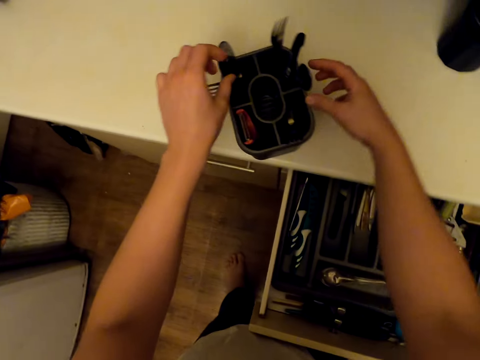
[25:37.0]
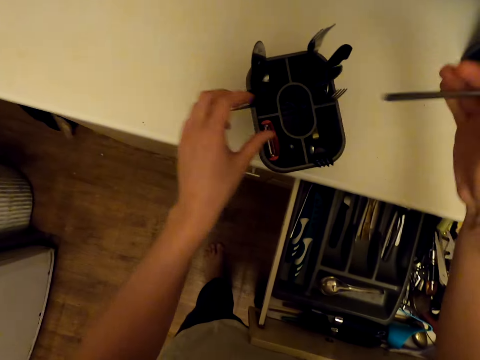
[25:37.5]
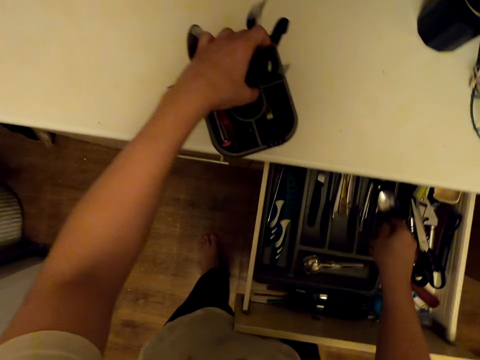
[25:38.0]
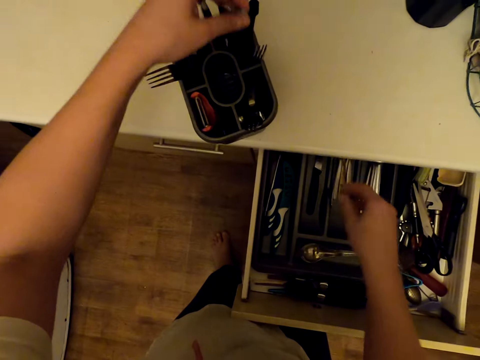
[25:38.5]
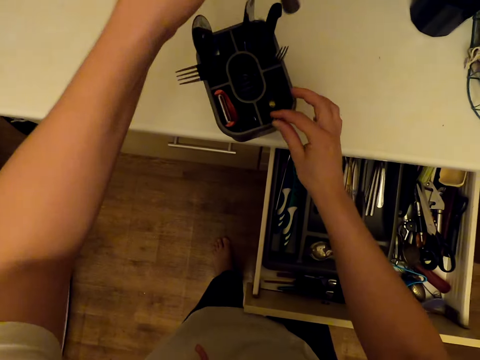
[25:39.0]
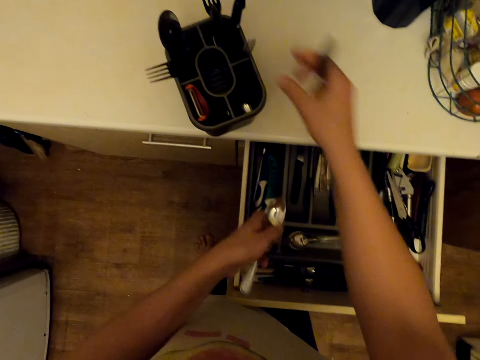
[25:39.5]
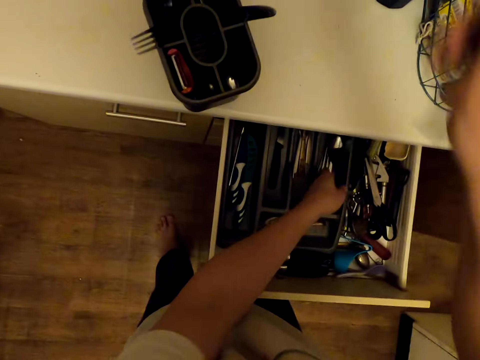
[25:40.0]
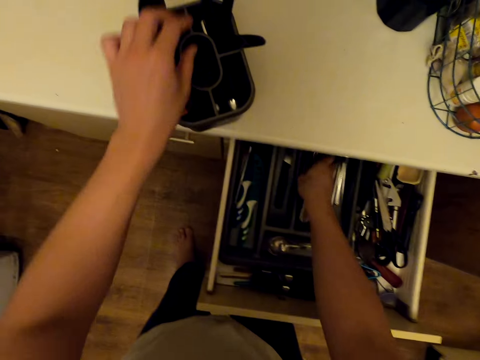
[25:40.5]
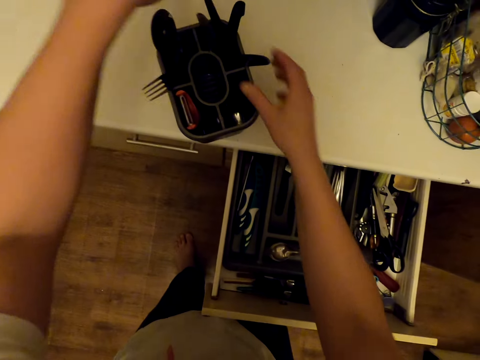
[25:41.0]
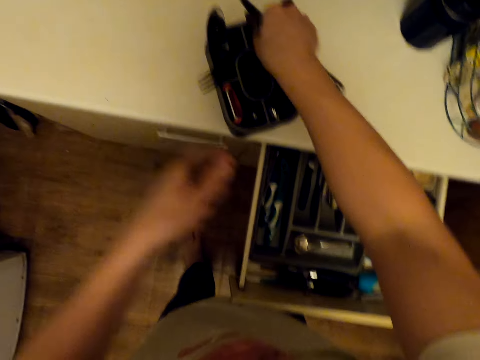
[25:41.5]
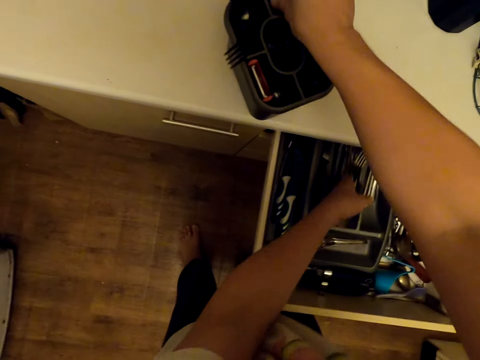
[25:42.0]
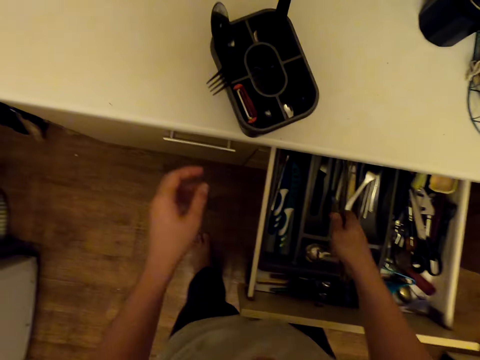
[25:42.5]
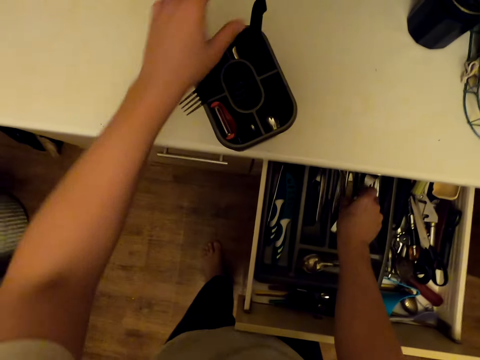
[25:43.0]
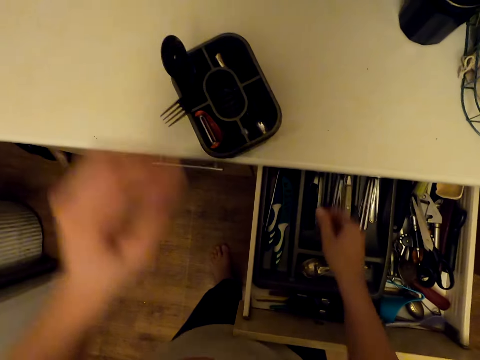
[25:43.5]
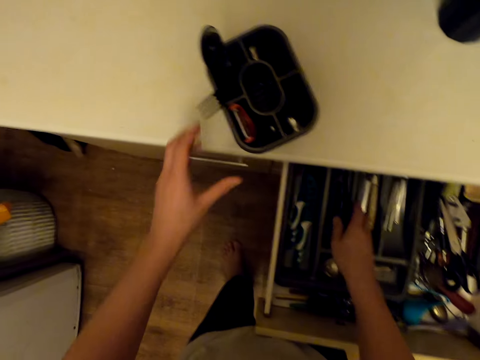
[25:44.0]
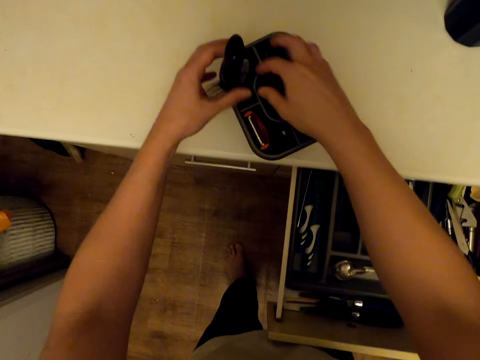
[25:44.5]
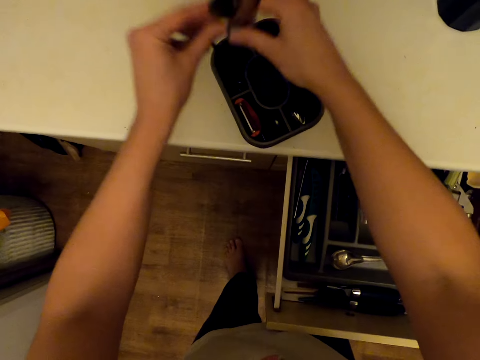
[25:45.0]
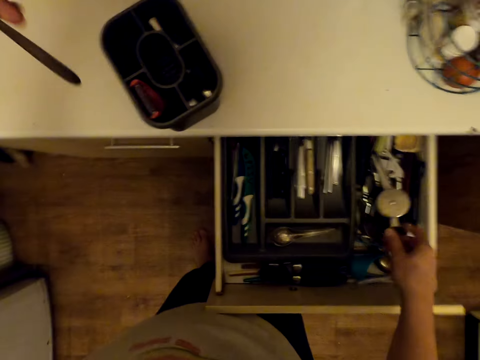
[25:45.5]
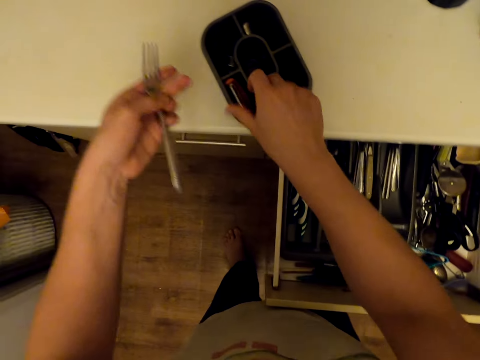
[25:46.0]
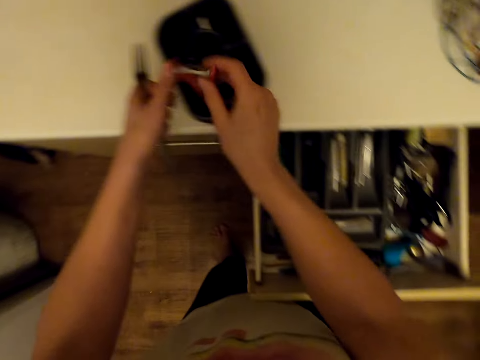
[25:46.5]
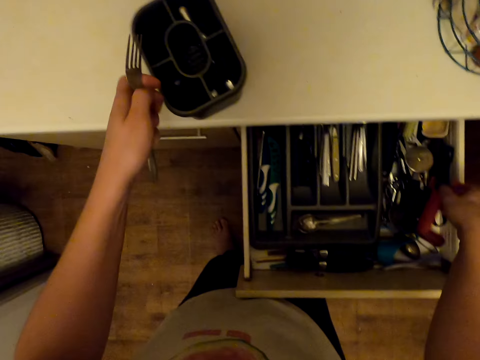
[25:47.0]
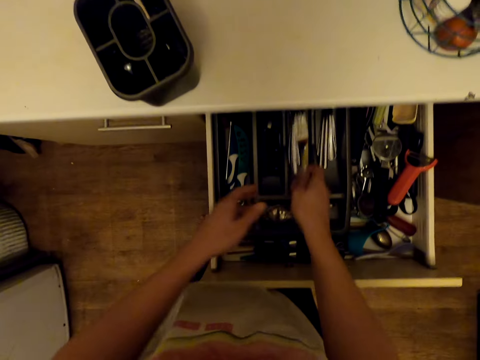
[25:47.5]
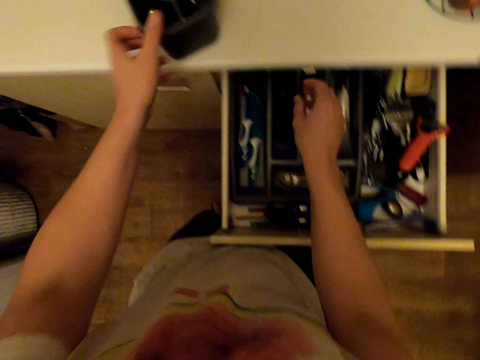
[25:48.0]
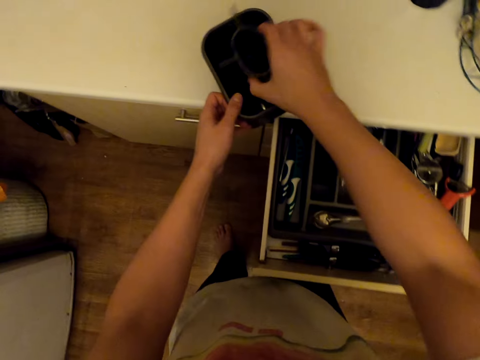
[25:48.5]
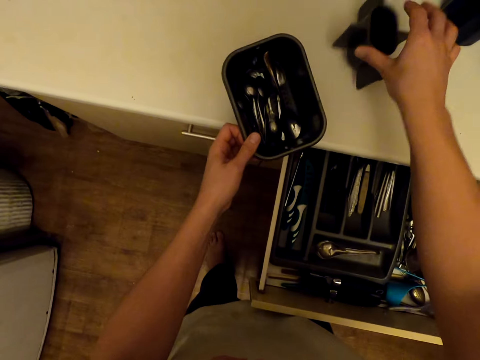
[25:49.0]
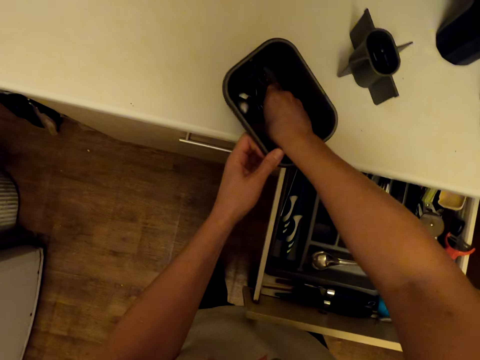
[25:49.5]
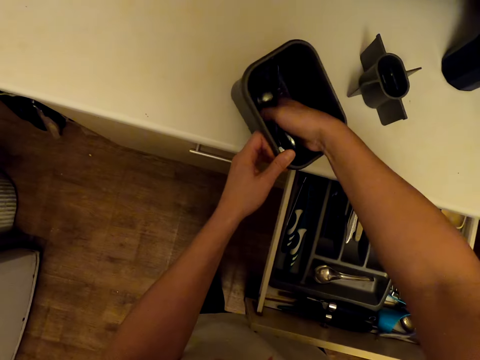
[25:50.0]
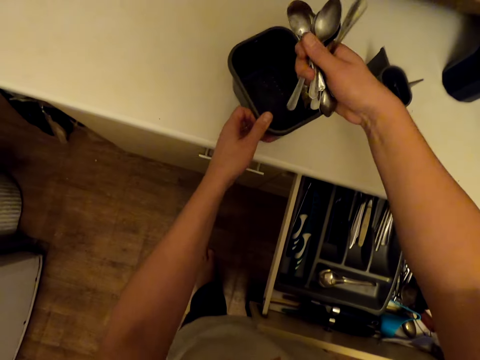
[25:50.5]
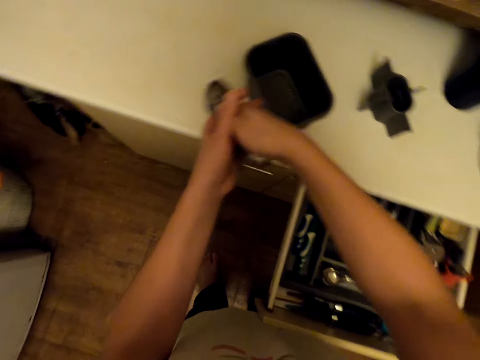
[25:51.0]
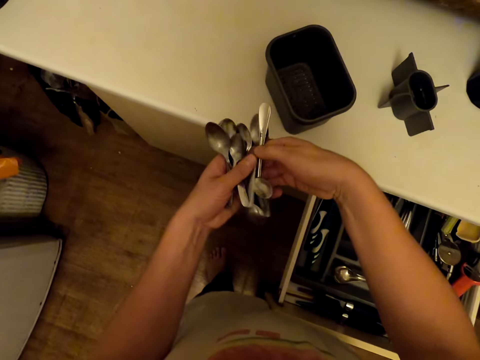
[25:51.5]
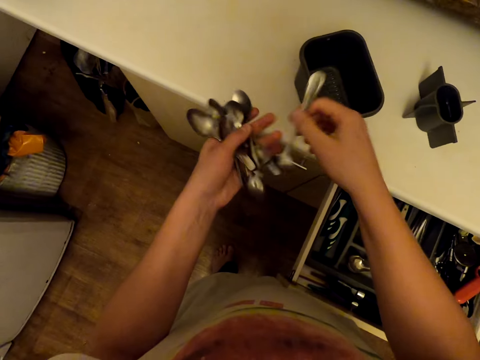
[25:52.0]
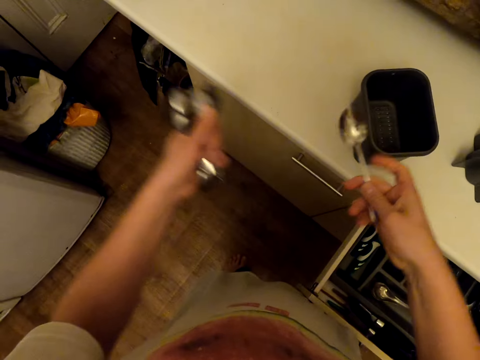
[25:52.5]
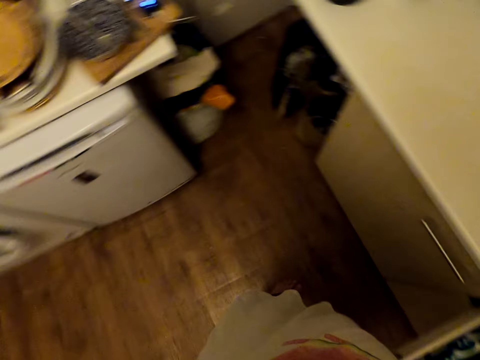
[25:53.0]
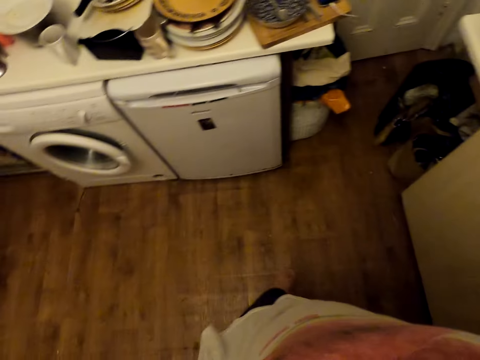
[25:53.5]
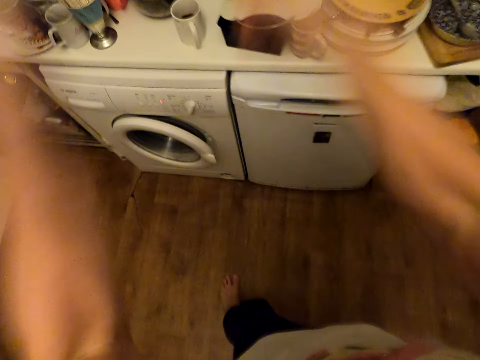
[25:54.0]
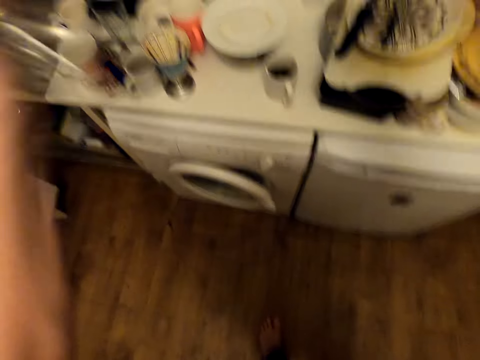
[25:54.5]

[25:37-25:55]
The camera wearer picks up a spoon. They drop the spoon. They pick up the spoon. They drop the spoon. They pick up something and drop something. They drop forks in the drawer. They pick up something and drop something. They pick up a knife. They drop the knife. They pick up something and drop something. They pick up a cutter. They drop the cutter. They drop a fork. They grab a container. They remove something and drop something. They pick up spoons. They shake the spoons.

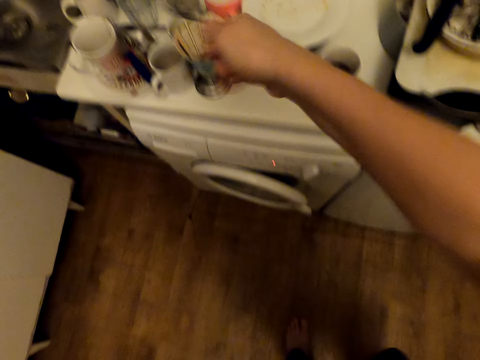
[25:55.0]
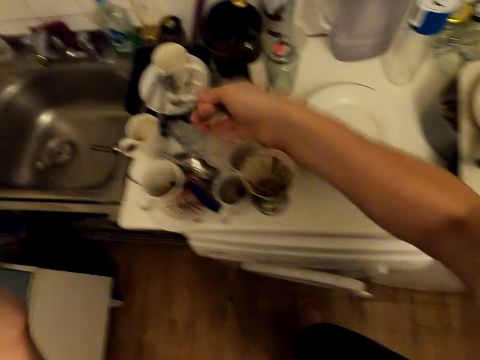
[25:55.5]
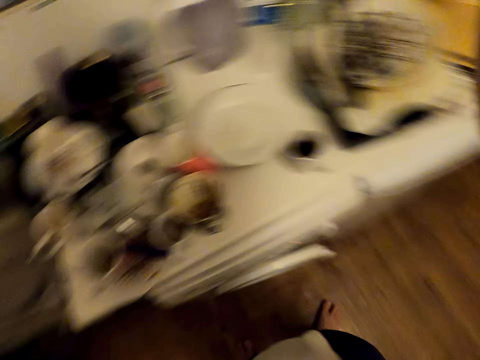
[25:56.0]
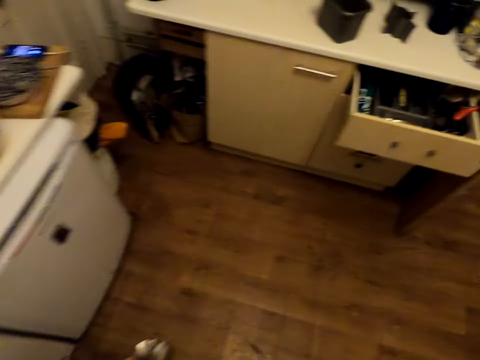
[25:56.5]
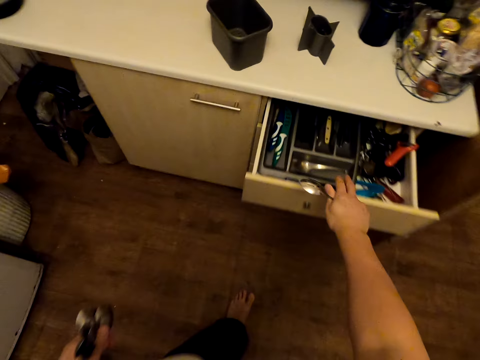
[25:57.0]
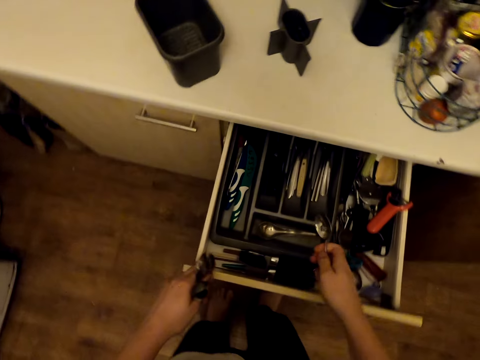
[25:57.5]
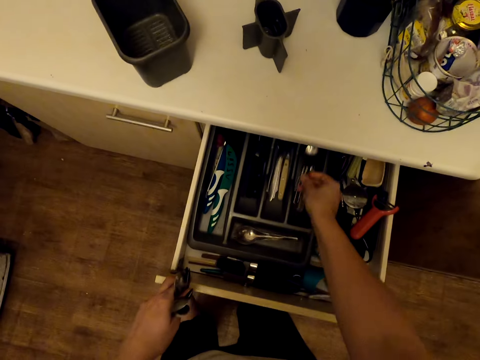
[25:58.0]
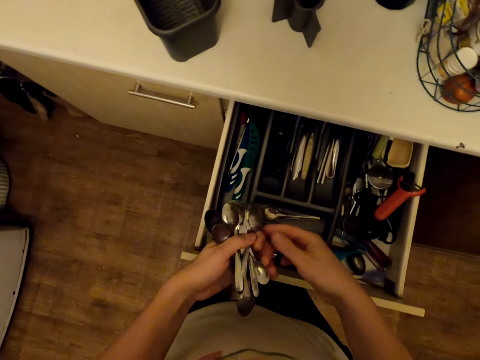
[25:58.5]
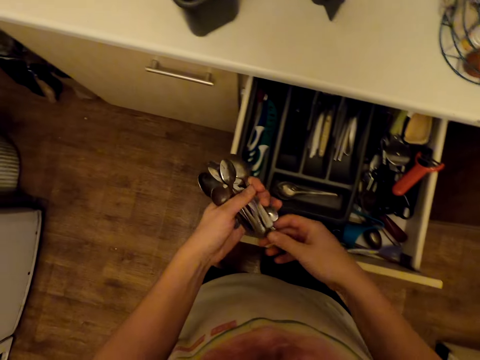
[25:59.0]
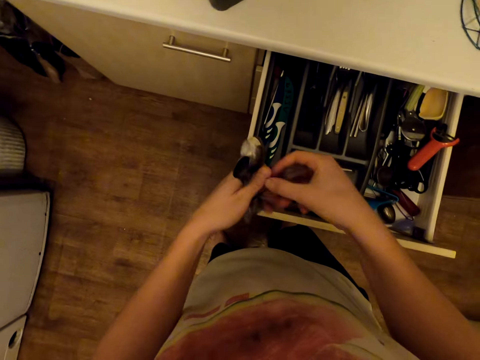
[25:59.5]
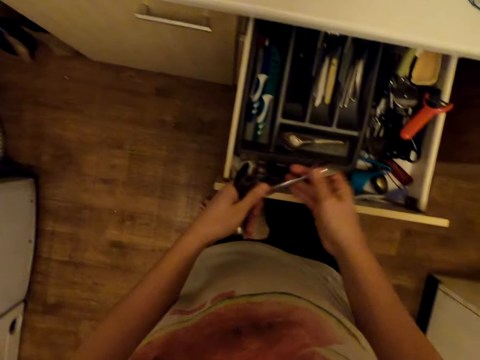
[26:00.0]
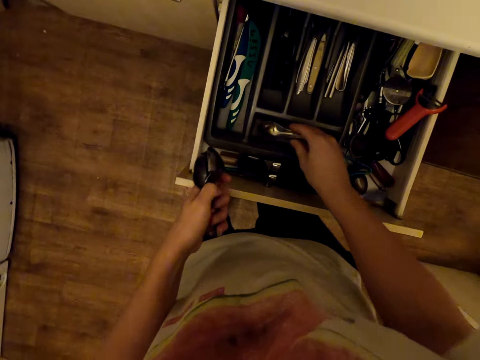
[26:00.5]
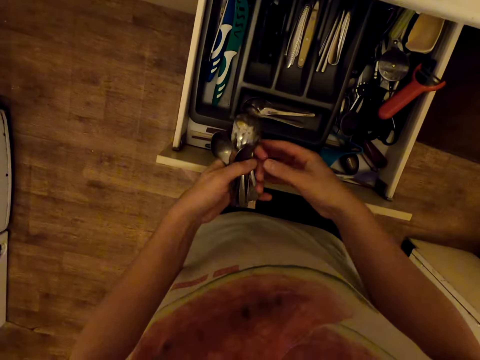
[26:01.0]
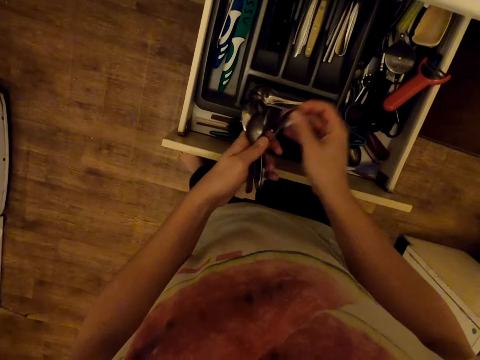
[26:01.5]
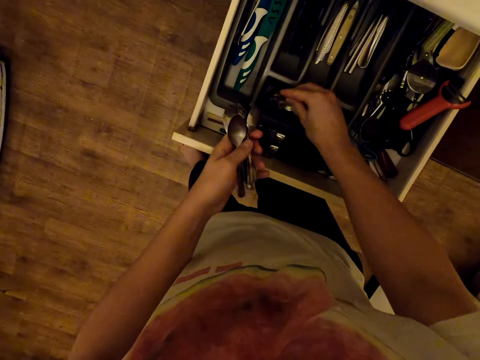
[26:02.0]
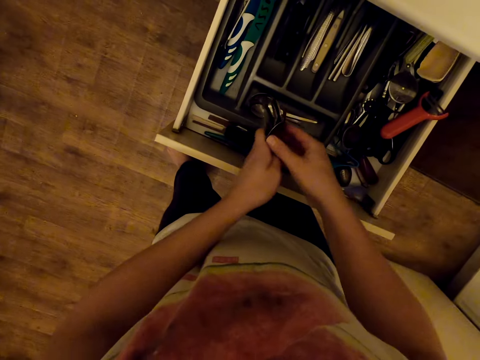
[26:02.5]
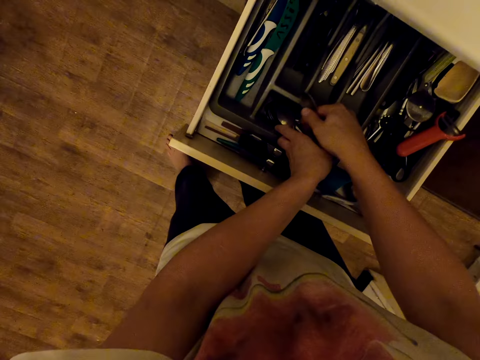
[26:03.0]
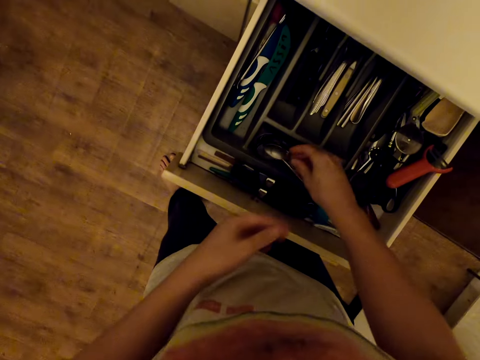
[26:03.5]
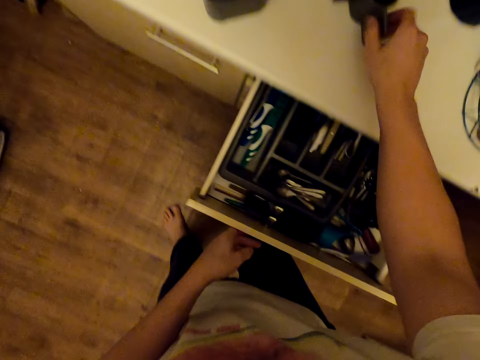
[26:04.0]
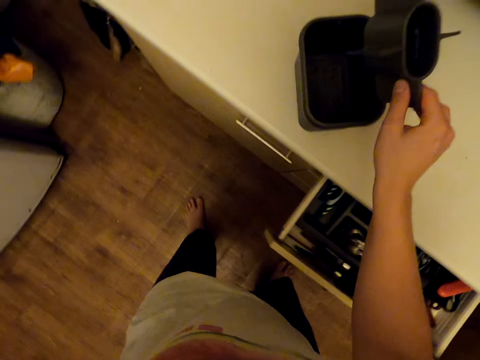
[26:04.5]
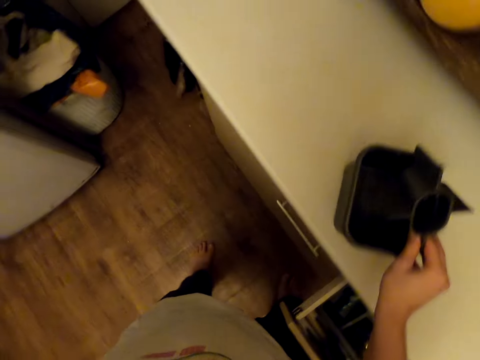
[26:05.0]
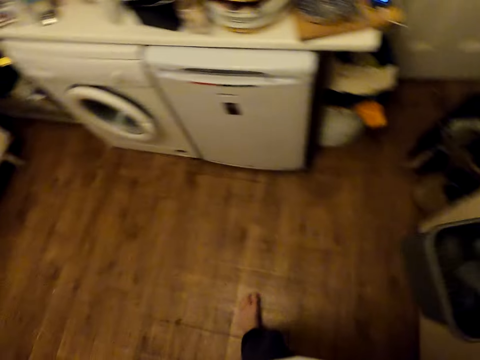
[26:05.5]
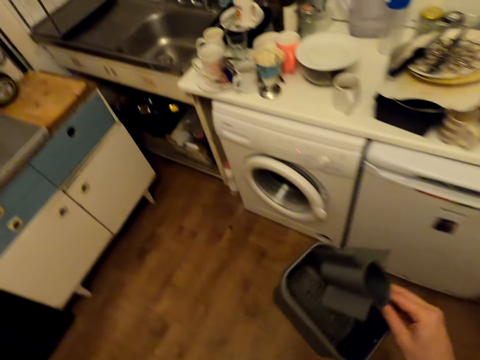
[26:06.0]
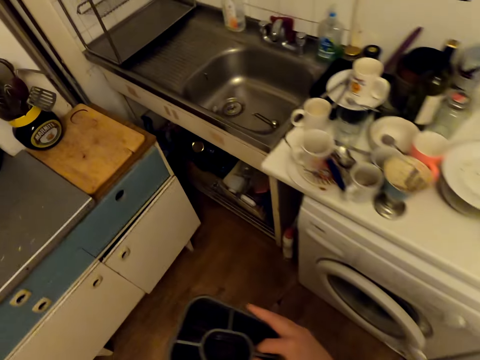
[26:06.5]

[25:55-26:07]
The camera wearer walks around. They pull a drawer. They arrange the spoons in the drawer. They pick up something. They pick up a container. They put the cutlery holder in its can. They walk around.
